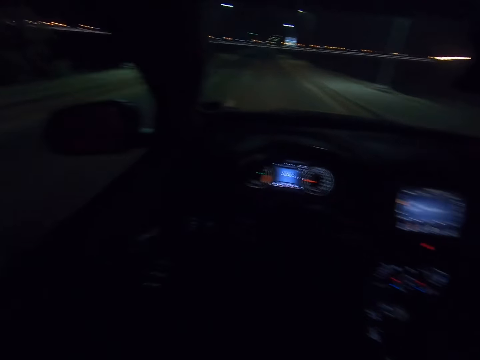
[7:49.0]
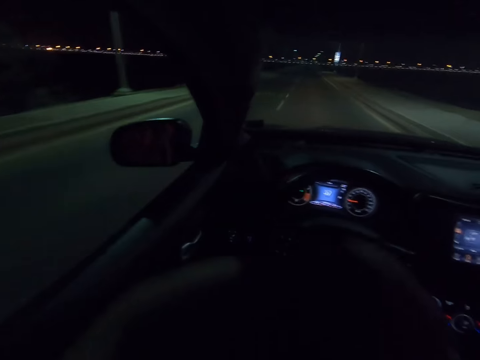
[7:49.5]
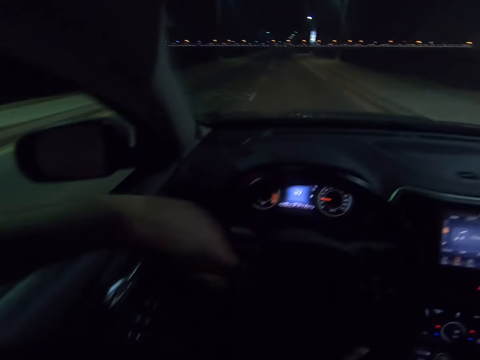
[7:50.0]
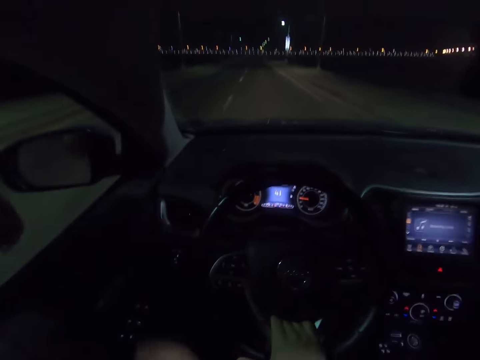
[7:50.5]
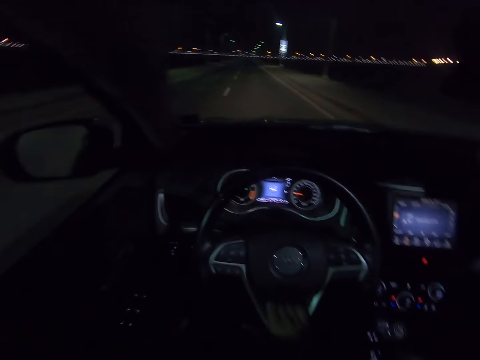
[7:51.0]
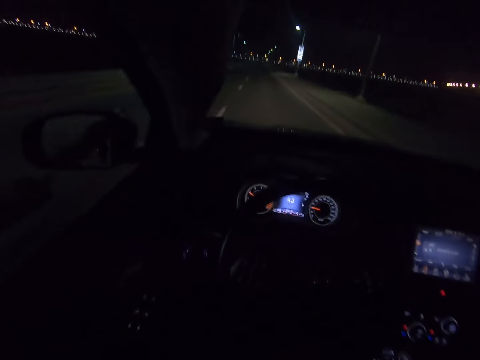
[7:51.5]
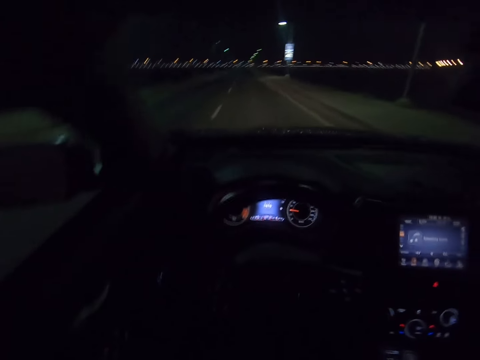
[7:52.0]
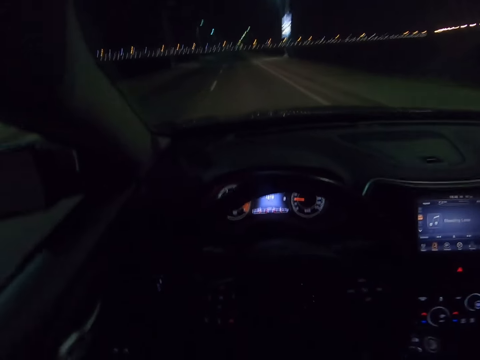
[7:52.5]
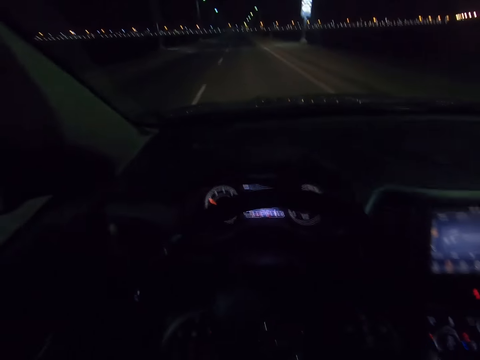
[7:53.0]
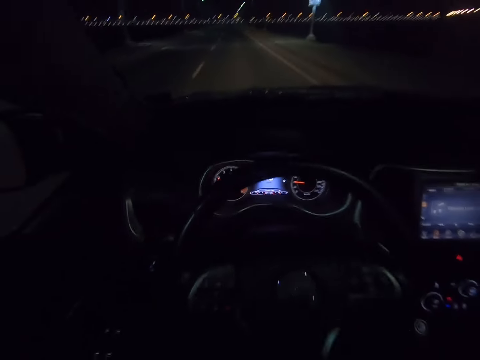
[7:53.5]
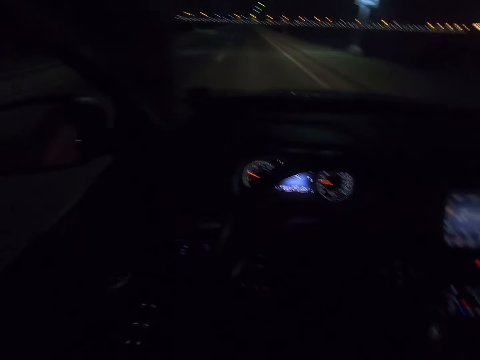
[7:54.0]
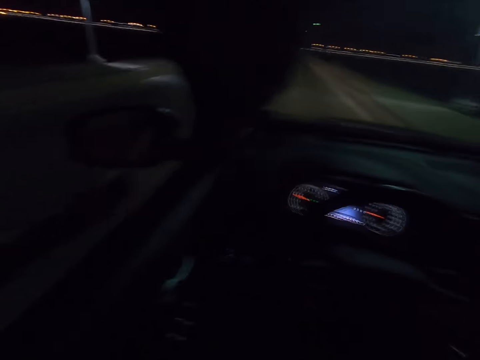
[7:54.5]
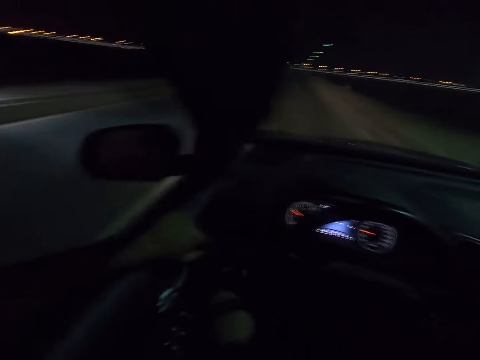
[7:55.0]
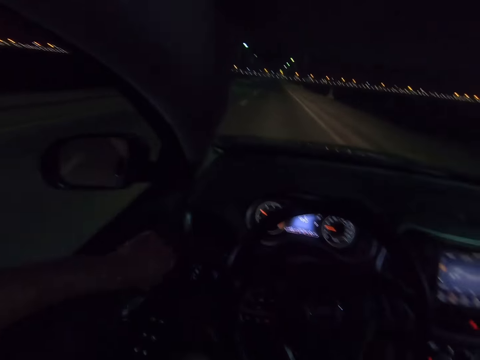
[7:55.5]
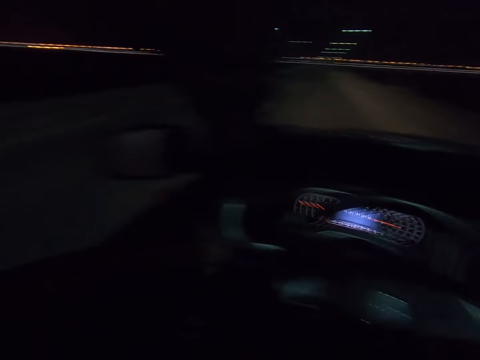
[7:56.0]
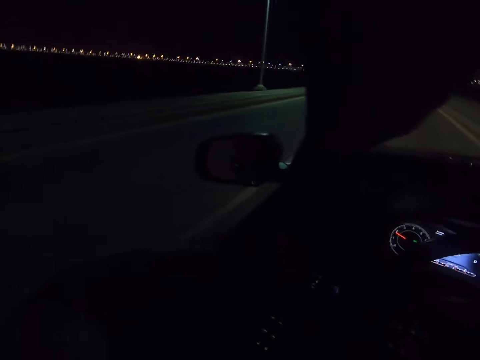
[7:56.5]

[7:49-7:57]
The camera wearer leans the hand on the car window. They drive the car.

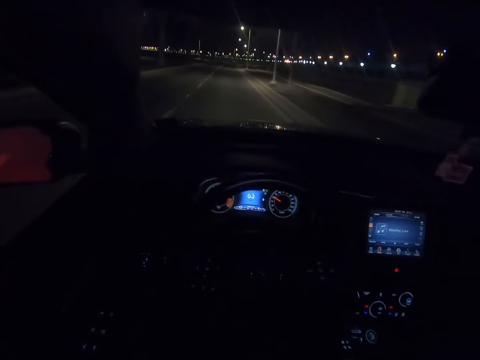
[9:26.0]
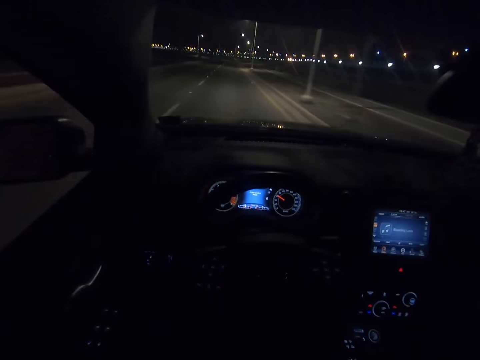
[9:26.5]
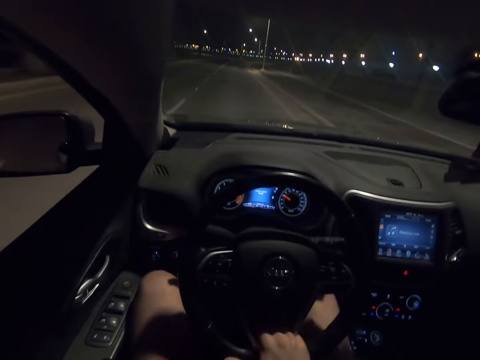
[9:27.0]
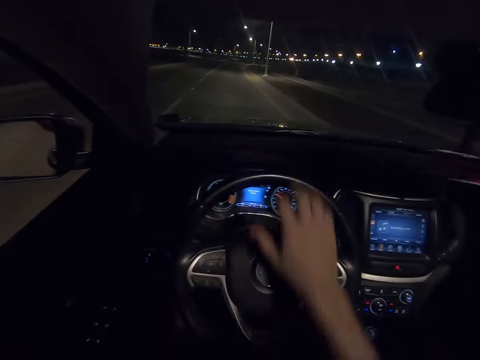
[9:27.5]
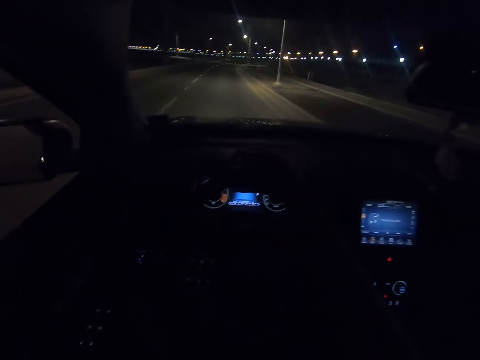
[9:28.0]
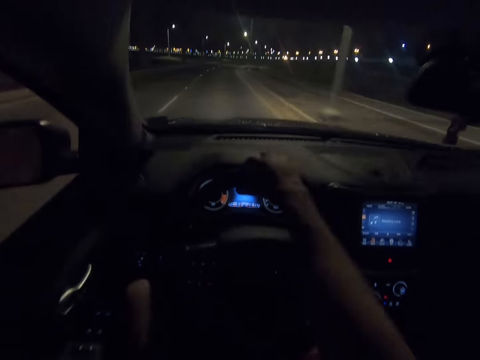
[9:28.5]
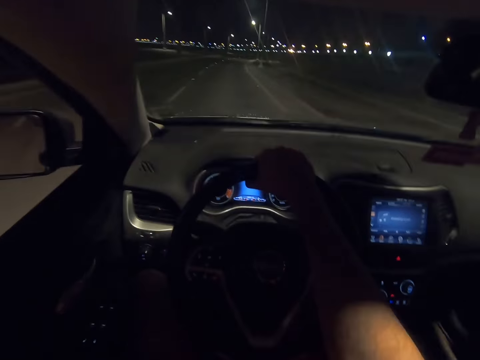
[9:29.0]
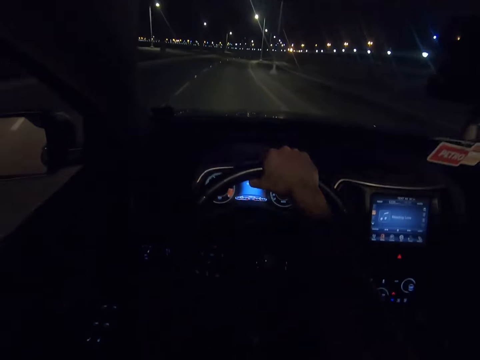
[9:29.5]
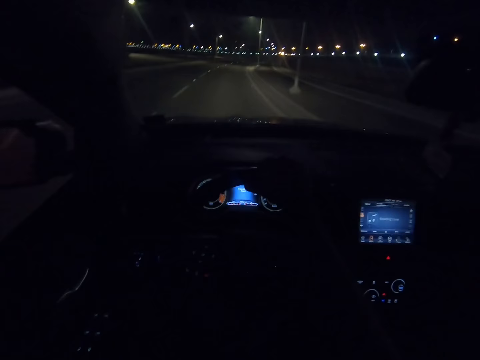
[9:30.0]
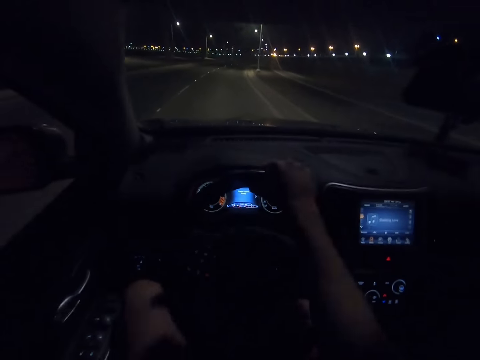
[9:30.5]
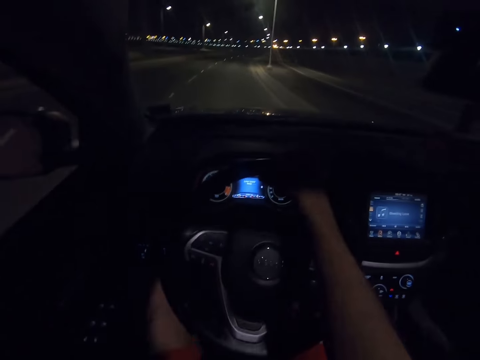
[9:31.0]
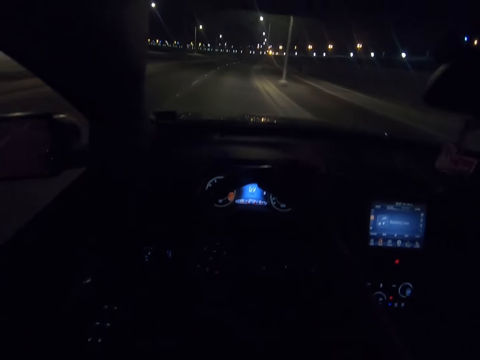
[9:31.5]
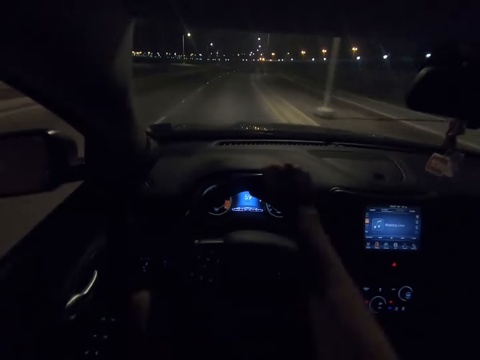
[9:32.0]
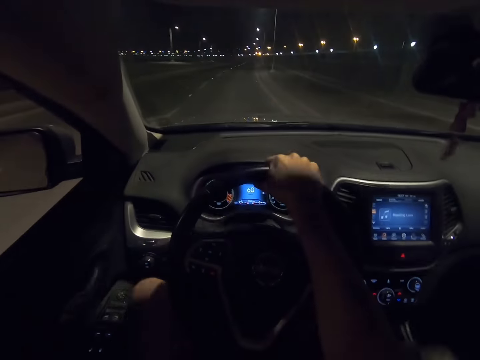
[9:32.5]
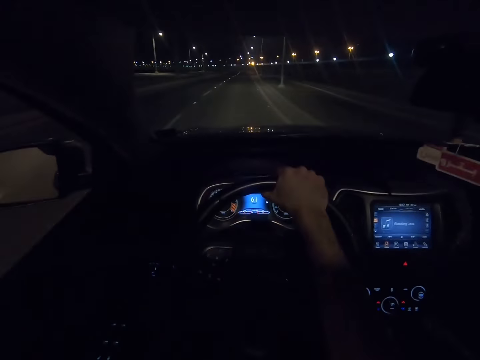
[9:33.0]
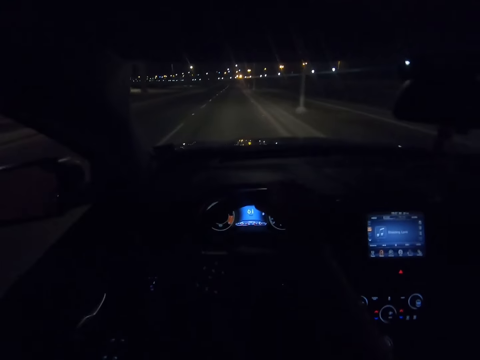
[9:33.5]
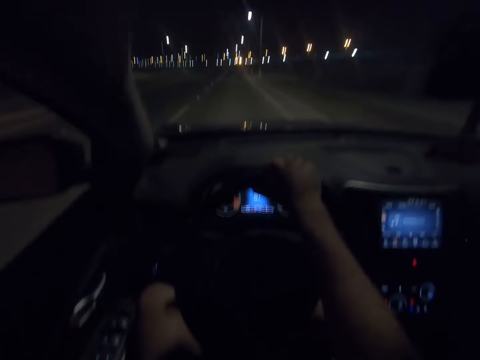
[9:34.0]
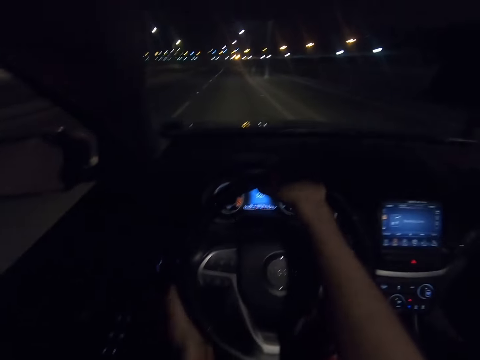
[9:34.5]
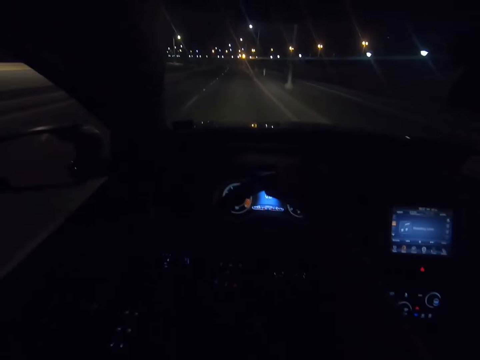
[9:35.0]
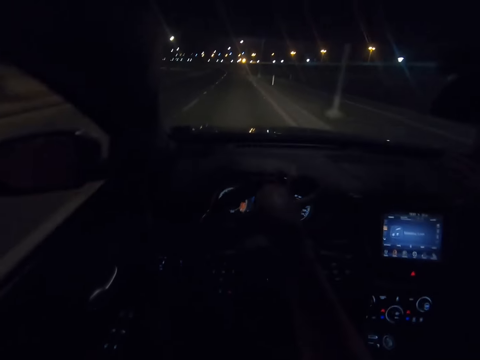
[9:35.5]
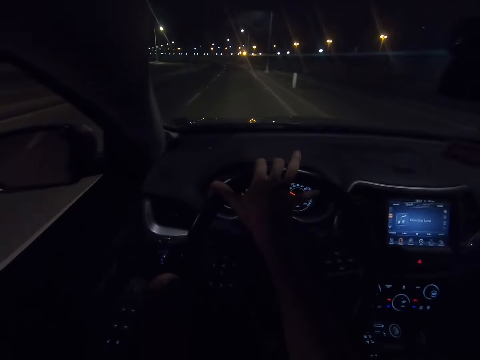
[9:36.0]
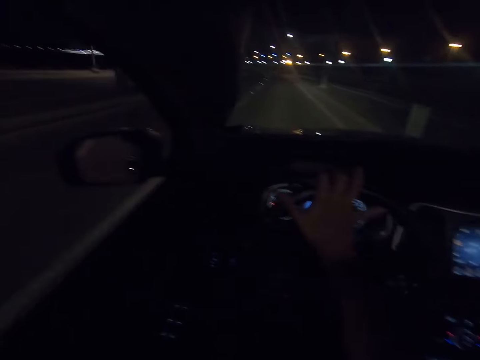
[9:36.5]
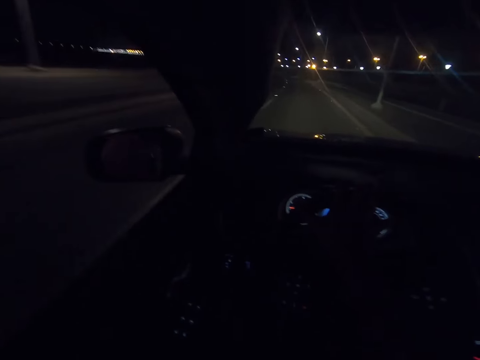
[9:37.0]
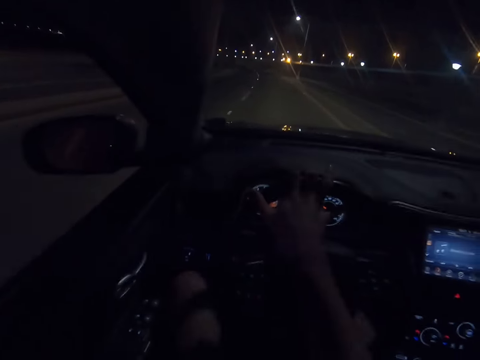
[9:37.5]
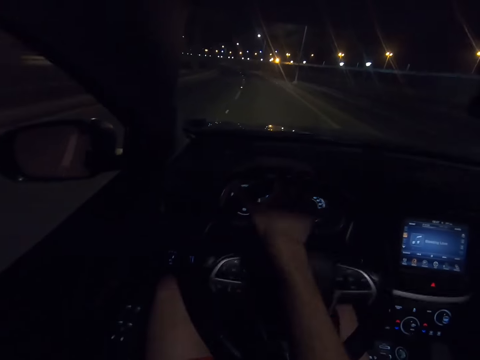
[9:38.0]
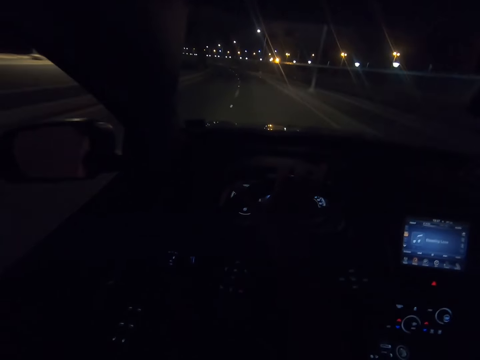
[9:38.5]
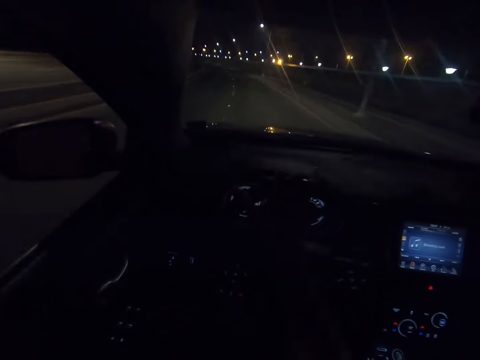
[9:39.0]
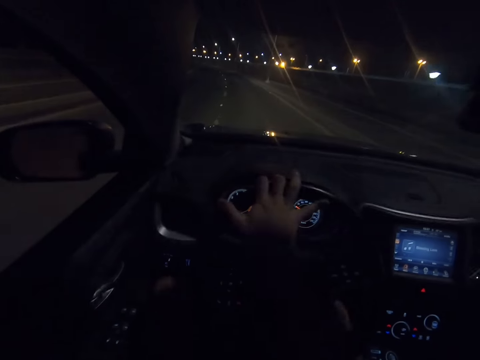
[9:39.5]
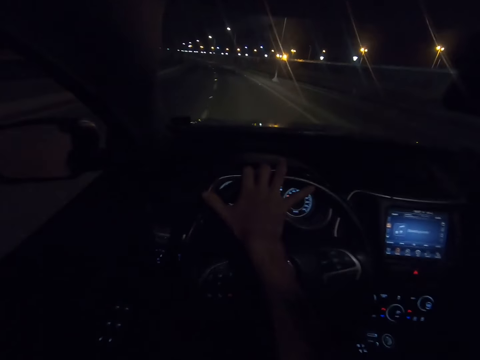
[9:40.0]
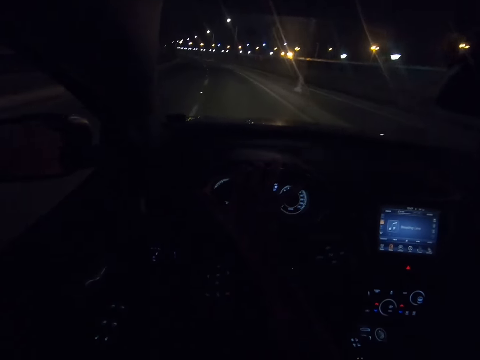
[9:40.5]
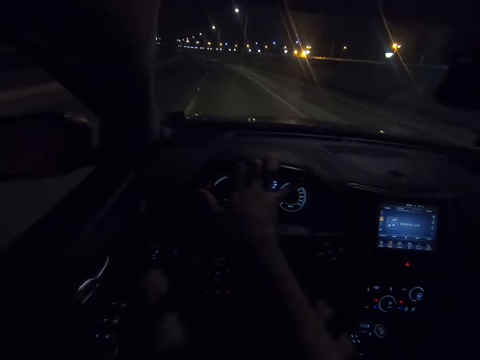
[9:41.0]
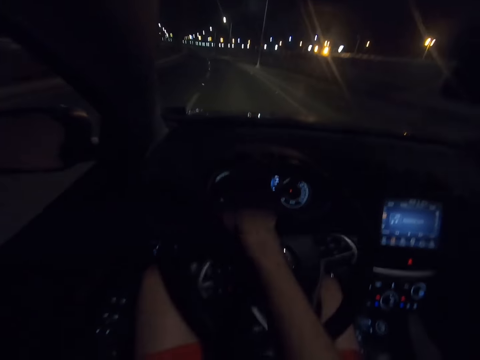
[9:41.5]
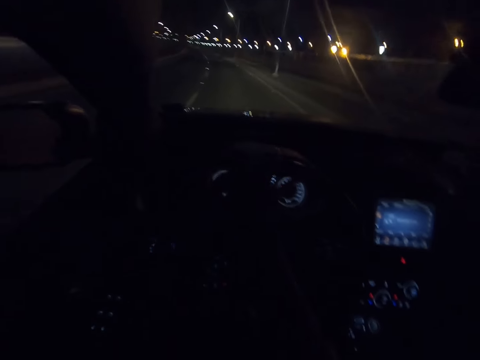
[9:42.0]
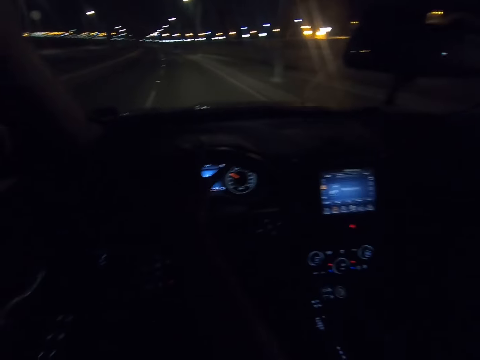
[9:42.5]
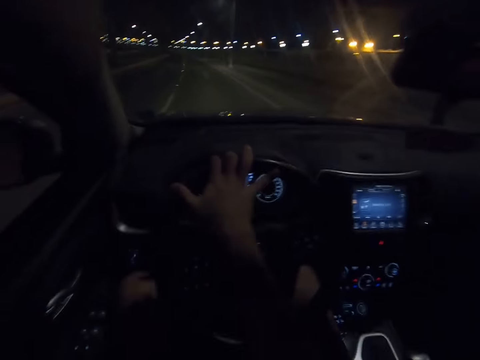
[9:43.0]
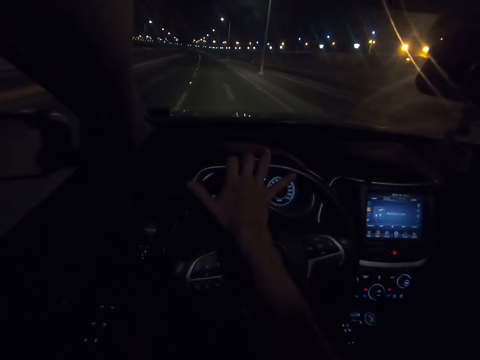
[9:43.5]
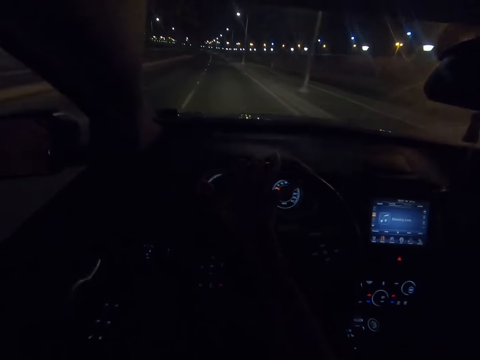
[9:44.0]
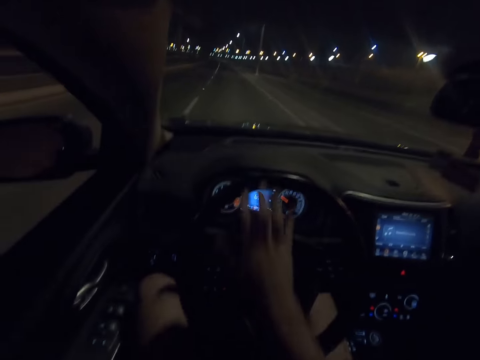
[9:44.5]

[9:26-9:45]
The camera wearer drives with the right hand at the upper side of the steering. They move the hand on the steering wheel. They remove the hand from the steering wheel.
